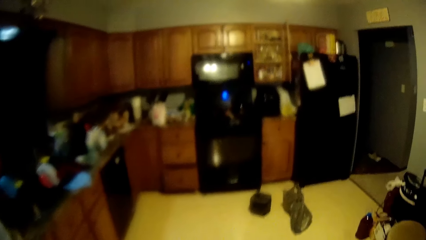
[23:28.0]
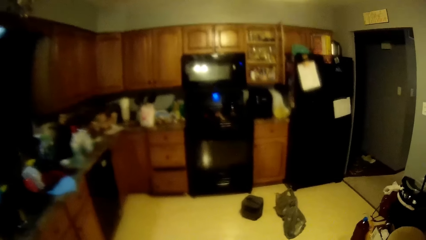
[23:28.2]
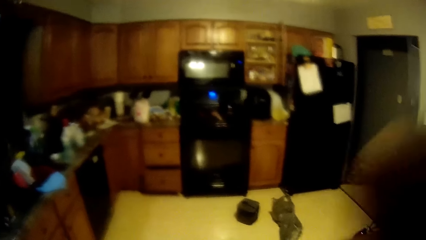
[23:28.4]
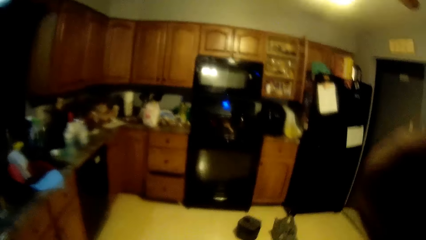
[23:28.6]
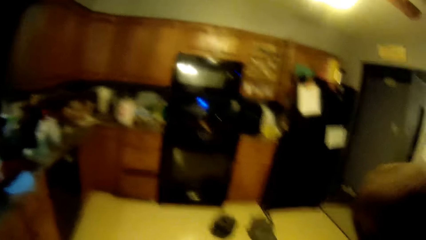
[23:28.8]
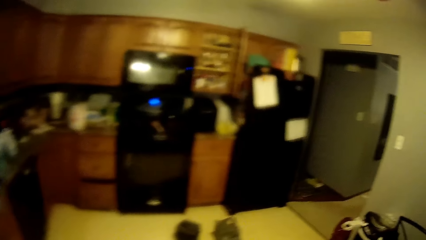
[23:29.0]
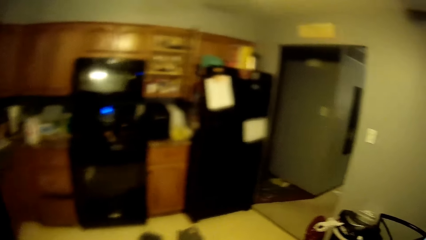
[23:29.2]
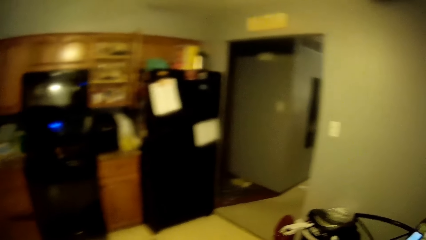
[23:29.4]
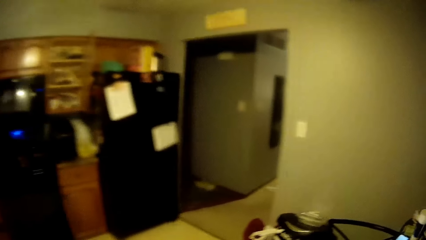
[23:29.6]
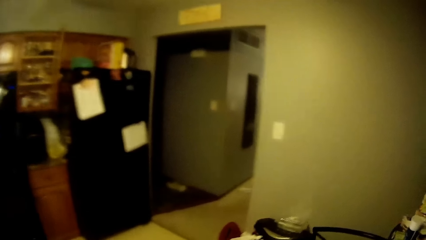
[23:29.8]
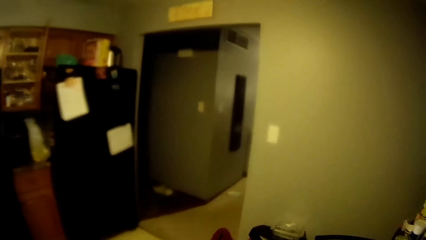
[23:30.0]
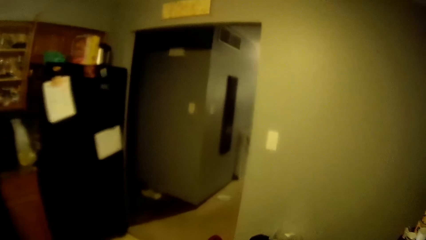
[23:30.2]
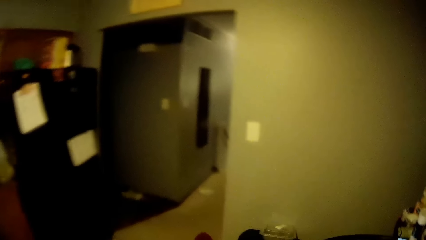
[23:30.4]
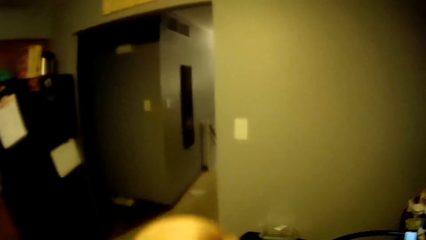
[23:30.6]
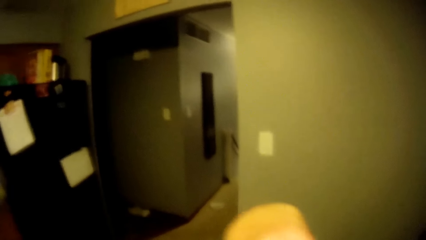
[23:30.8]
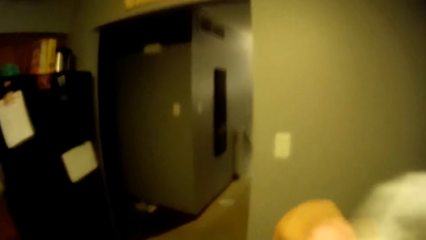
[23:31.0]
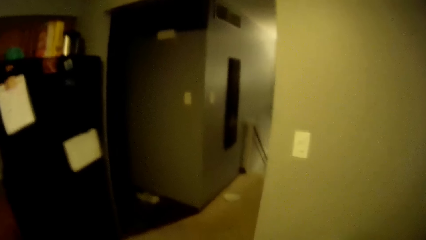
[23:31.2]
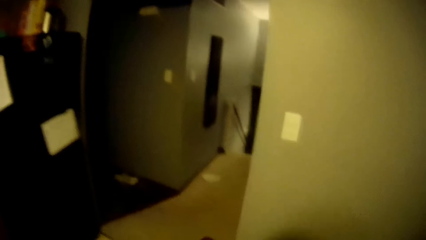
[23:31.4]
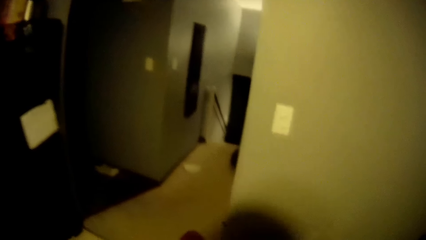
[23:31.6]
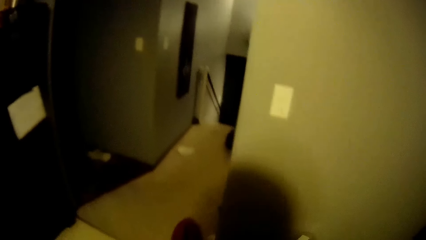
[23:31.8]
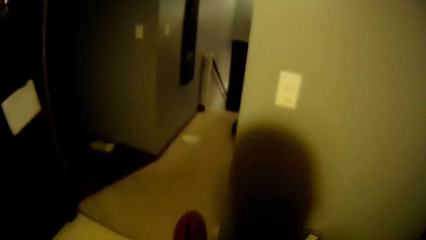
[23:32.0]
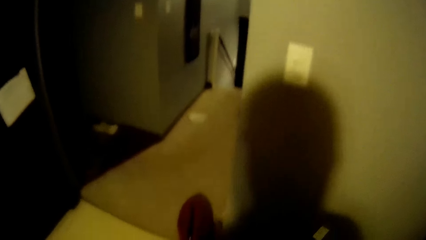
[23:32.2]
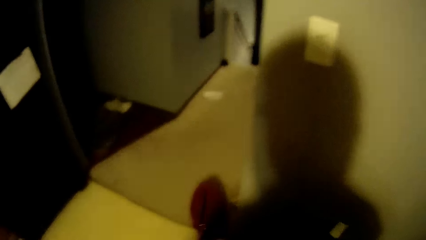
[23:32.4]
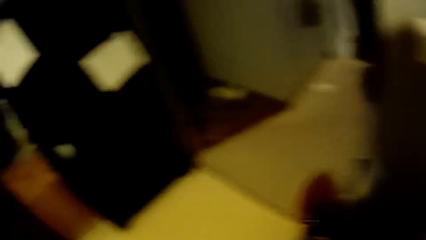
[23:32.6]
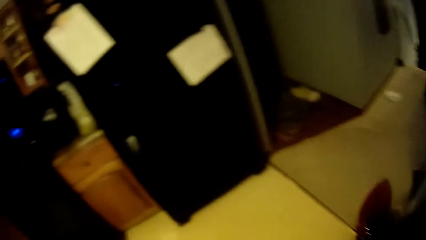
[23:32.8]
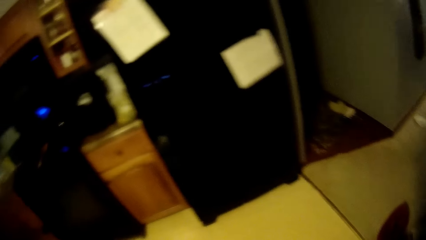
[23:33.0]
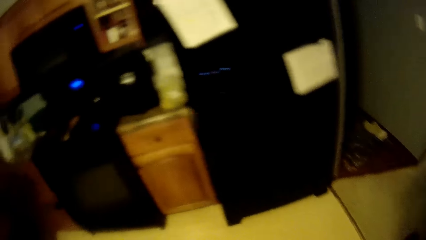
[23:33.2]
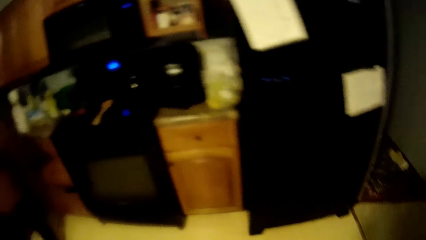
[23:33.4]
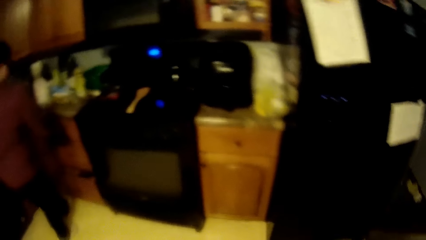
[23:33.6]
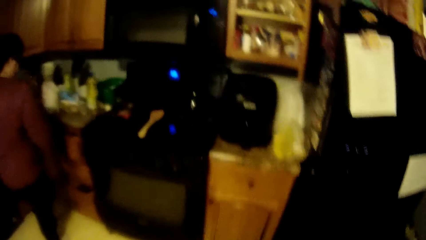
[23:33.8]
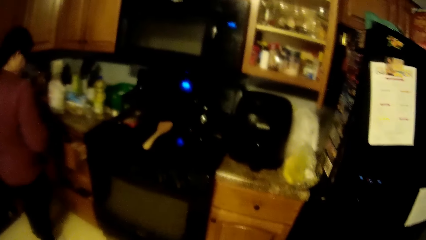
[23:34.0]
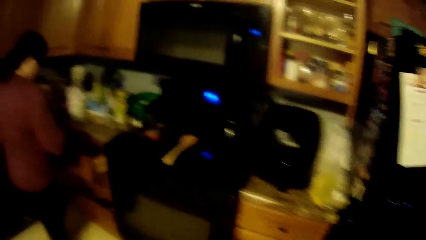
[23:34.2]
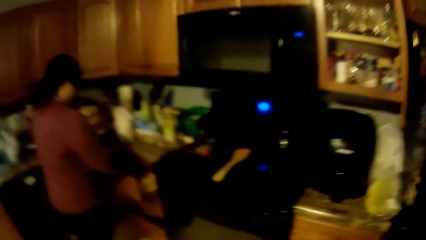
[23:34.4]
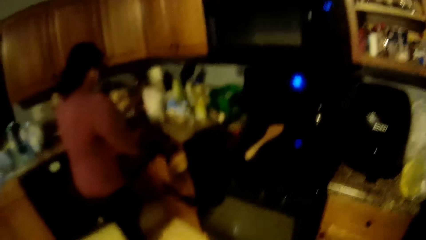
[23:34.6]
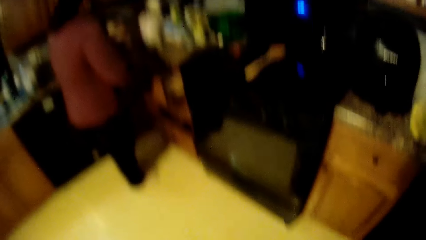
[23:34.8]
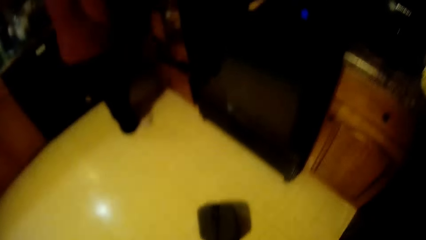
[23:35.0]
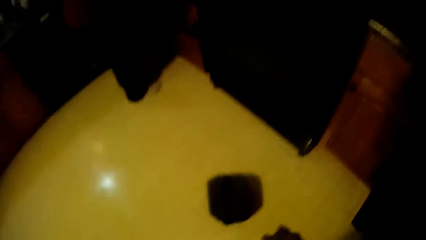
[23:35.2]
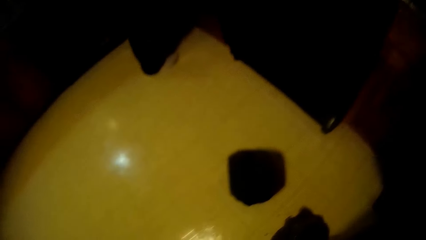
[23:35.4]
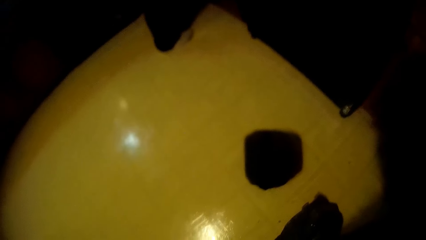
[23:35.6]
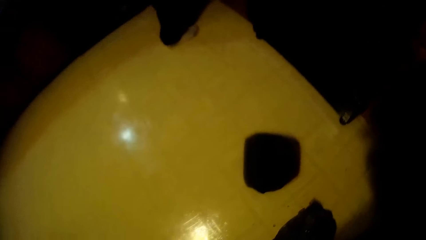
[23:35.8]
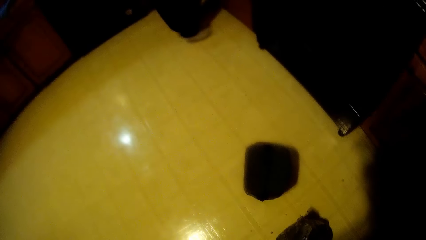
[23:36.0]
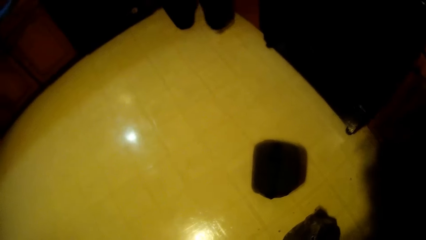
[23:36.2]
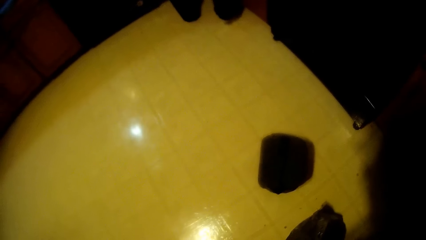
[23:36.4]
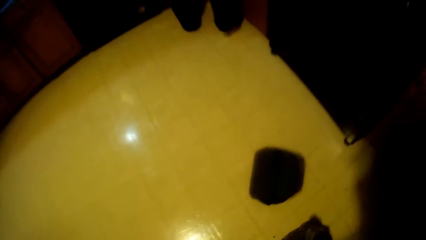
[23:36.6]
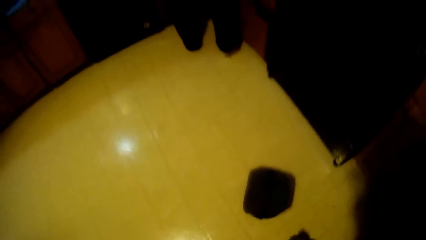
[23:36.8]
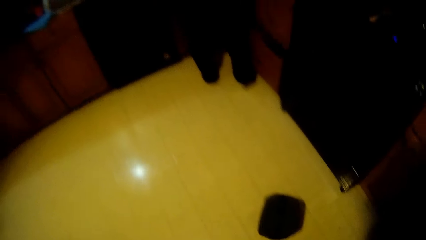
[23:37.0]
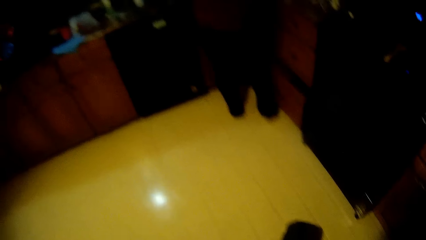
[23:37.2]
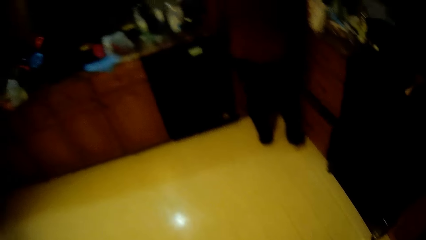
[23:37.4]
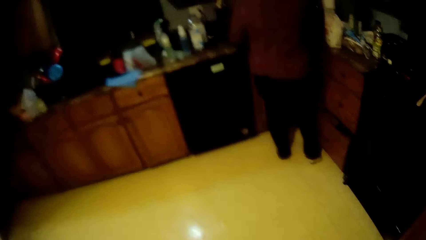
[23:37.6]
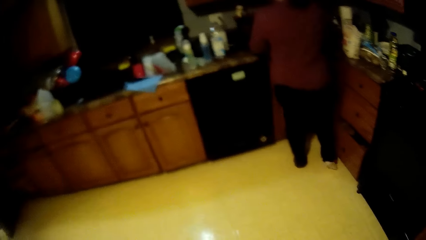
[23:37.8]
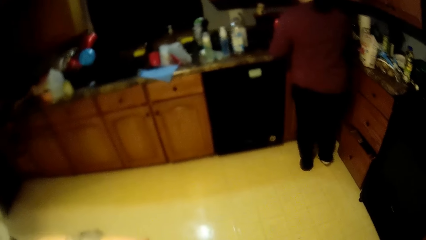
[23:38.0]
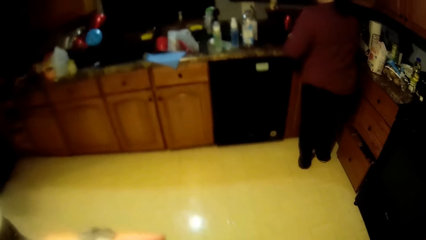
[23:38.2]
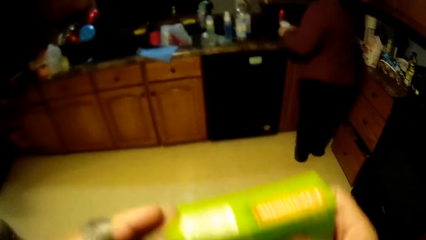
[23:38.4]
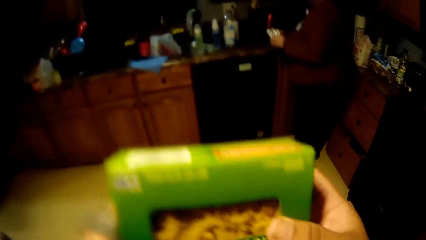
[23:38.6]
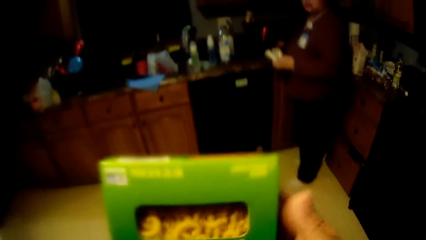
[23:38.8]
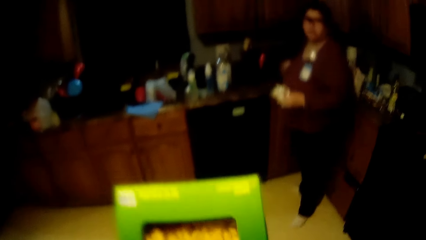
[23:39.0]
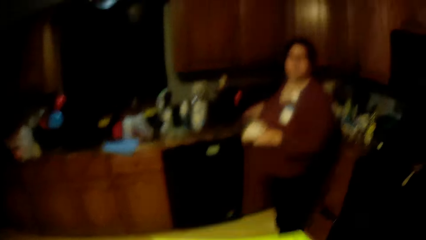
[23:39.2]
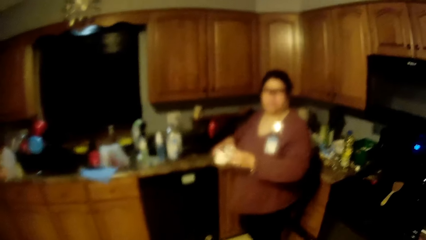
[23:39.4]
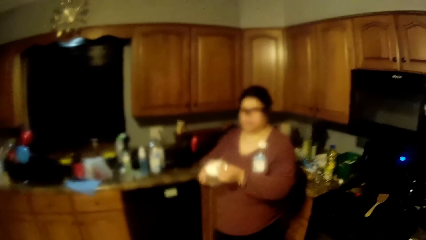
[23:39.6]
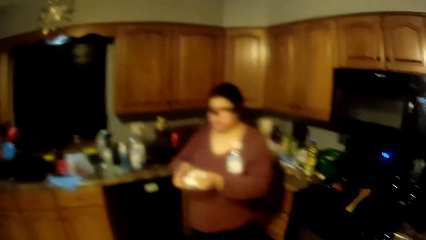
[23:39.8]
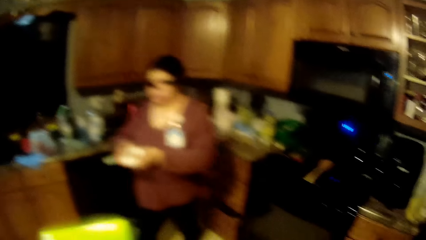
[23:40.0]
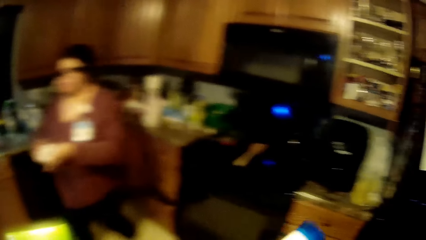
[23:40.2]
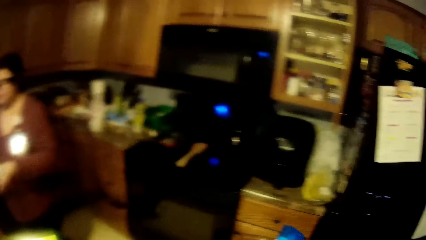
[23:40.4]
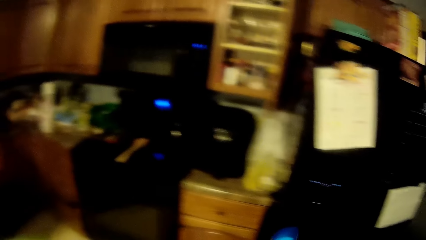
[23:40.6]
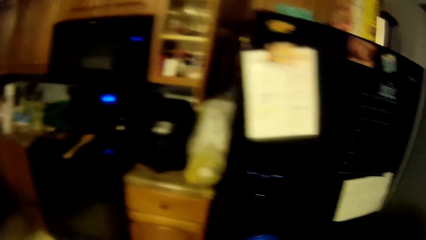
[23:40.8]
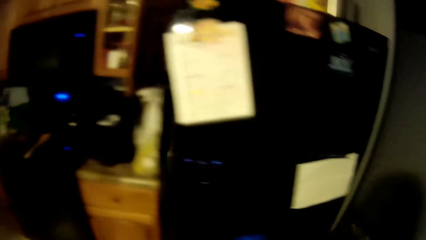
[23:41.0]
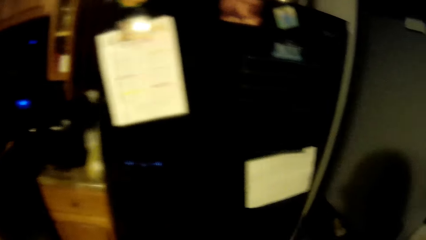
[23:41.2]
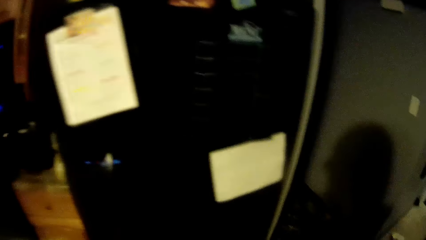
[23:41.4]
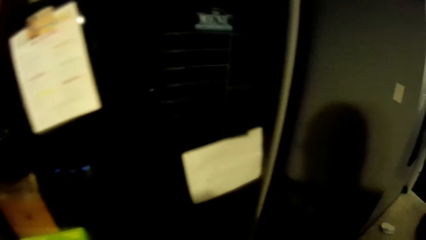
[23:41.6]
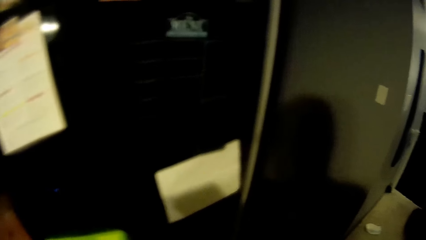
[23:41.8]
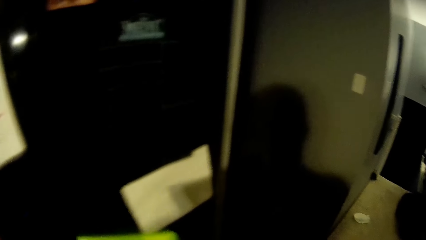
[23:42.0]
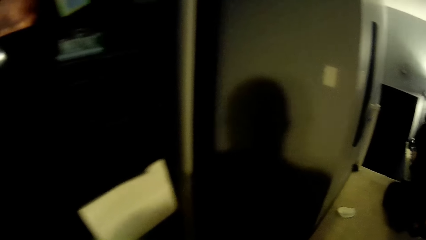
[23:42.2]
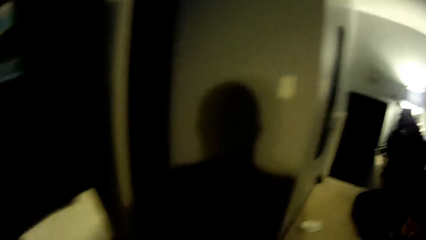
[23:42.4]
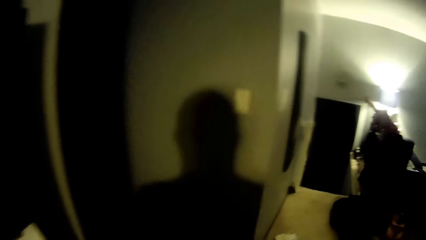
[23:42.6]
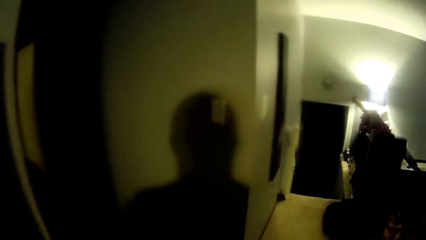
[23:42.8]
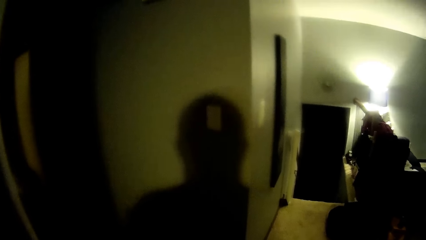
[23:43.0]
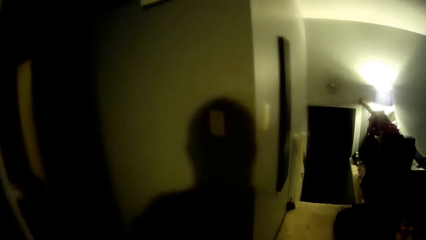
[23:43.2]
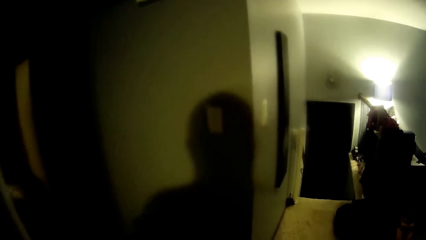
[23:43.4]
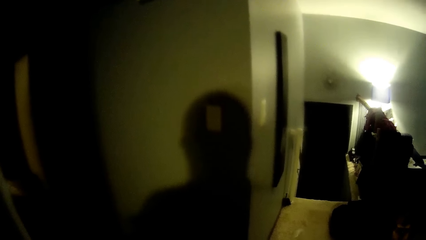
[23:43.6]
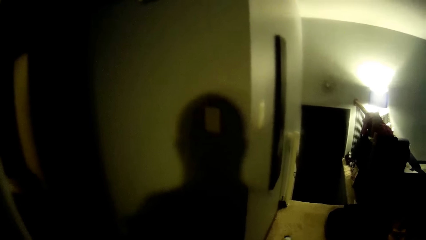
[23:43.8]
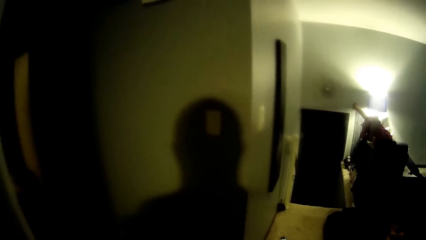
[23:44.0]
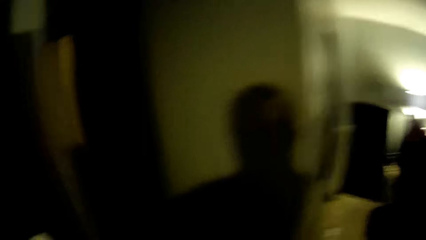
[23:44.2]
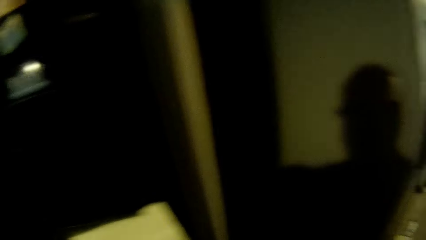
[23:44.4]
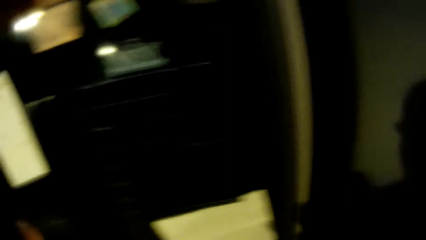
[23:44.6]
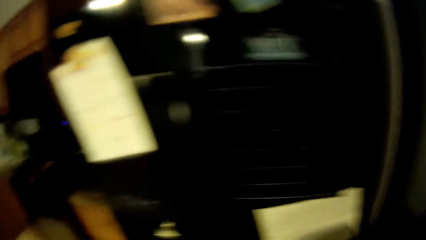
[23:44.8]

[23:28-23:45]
The camera wearer walks around the room. A woman opens a drawer with both hands. The woman inserts both hands into the drawer. The camera wearer bends down. The woman holds a paper with both hands. The camera wearer picks up a packet from the floor. The woman holds a foil with both hands. The camera wearer looks around the room.
